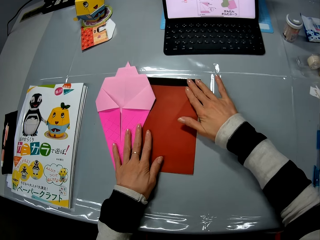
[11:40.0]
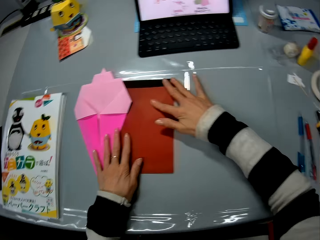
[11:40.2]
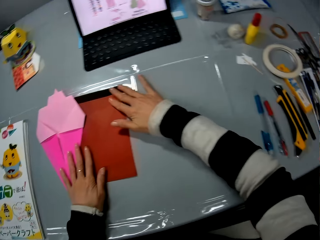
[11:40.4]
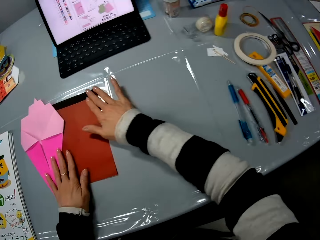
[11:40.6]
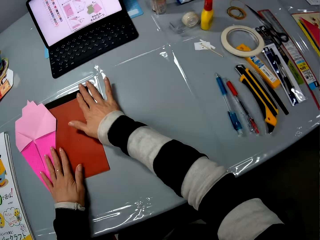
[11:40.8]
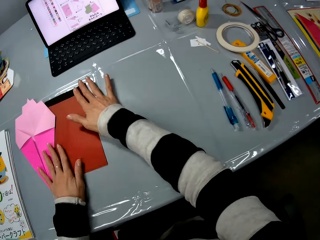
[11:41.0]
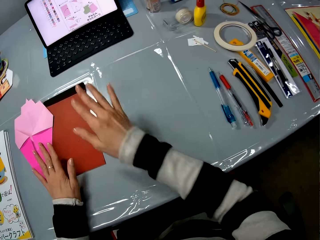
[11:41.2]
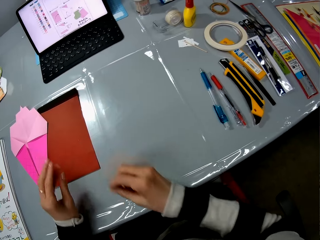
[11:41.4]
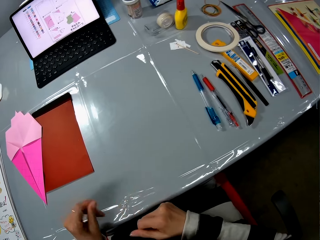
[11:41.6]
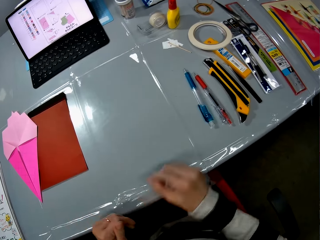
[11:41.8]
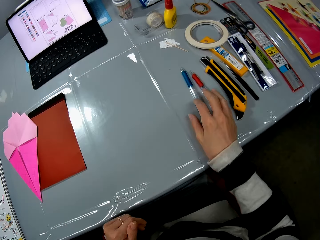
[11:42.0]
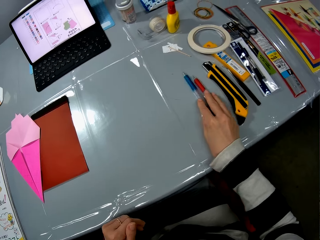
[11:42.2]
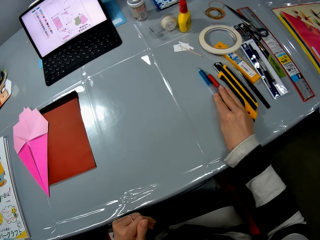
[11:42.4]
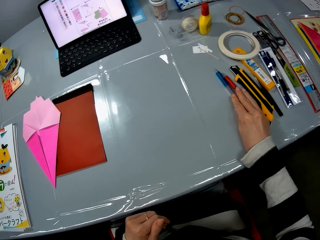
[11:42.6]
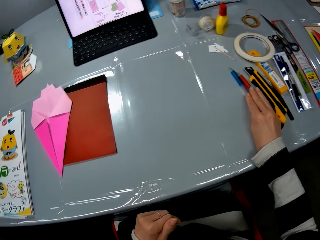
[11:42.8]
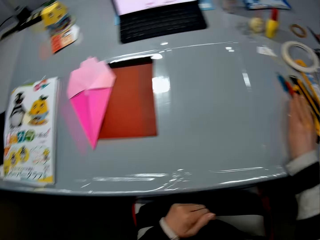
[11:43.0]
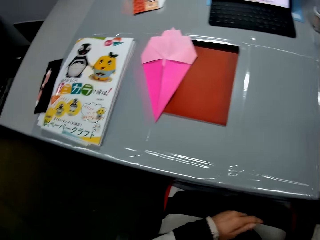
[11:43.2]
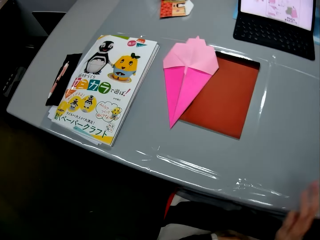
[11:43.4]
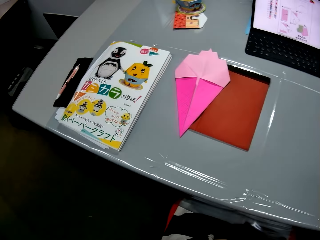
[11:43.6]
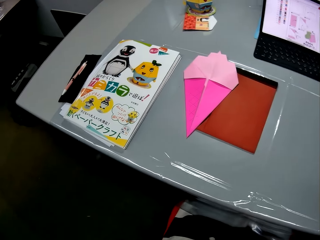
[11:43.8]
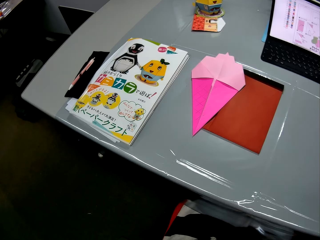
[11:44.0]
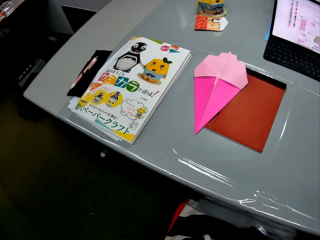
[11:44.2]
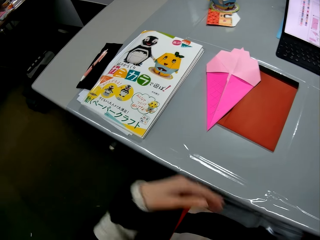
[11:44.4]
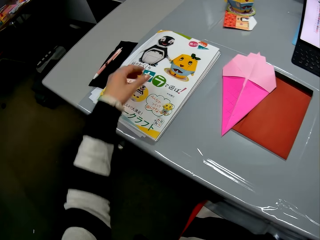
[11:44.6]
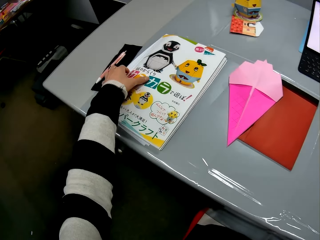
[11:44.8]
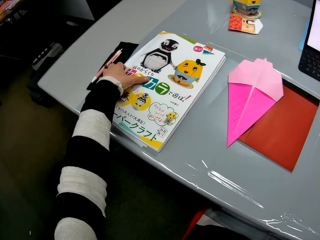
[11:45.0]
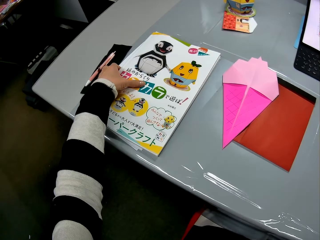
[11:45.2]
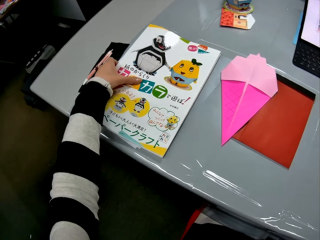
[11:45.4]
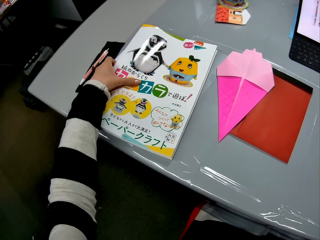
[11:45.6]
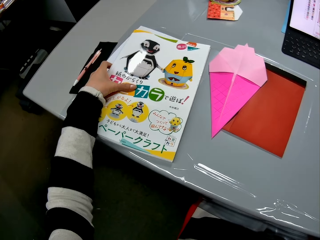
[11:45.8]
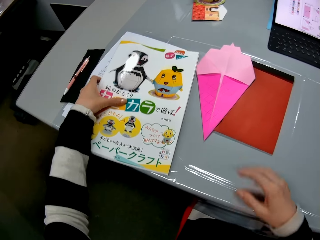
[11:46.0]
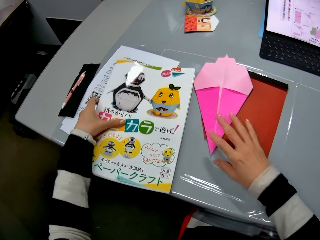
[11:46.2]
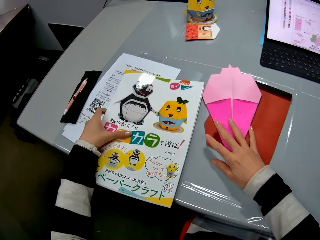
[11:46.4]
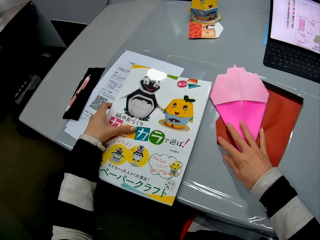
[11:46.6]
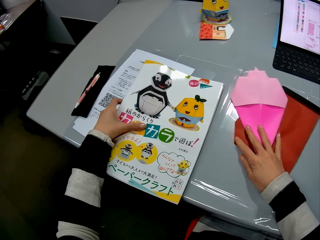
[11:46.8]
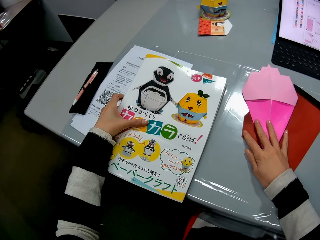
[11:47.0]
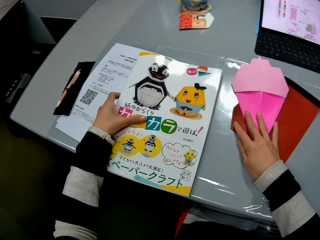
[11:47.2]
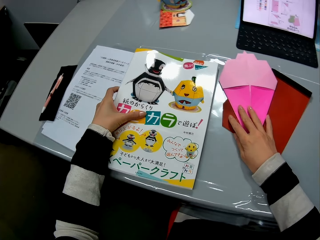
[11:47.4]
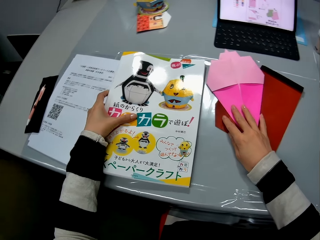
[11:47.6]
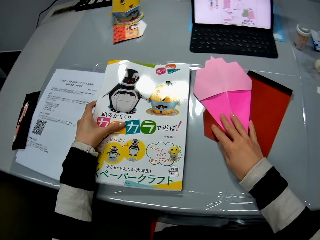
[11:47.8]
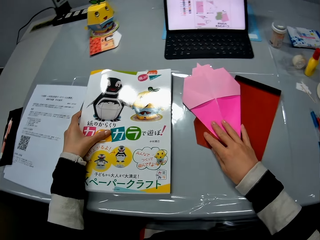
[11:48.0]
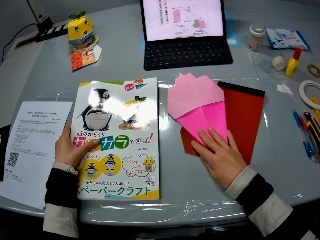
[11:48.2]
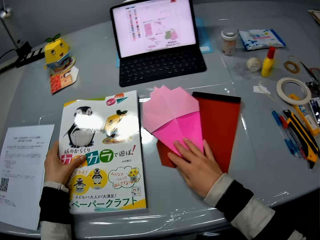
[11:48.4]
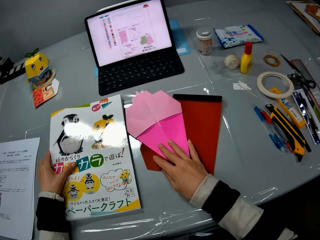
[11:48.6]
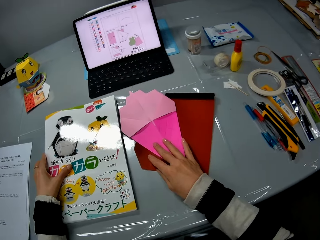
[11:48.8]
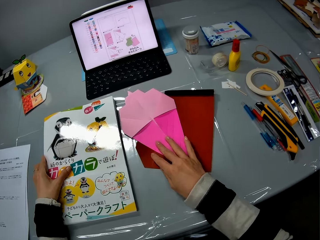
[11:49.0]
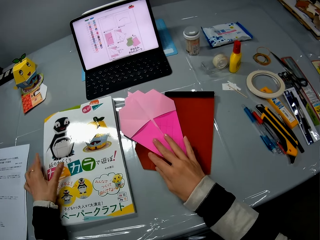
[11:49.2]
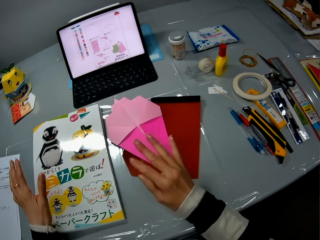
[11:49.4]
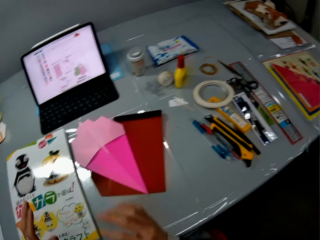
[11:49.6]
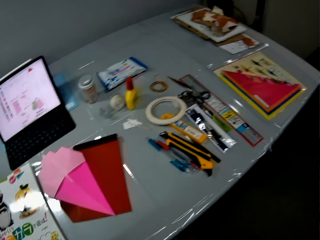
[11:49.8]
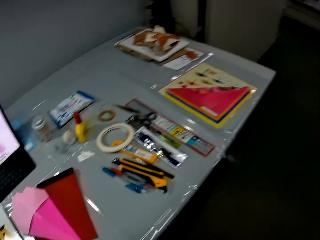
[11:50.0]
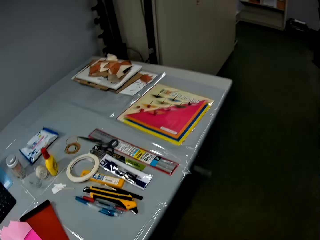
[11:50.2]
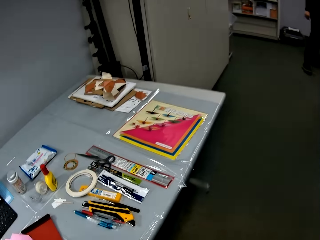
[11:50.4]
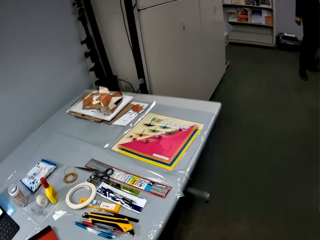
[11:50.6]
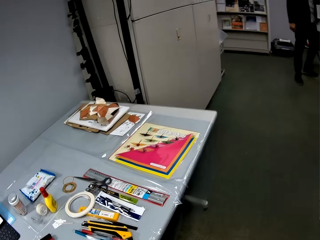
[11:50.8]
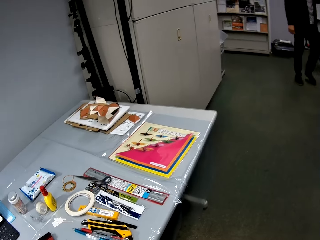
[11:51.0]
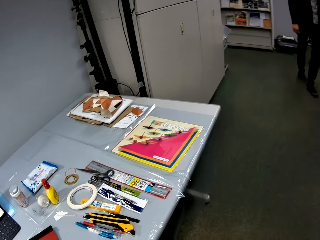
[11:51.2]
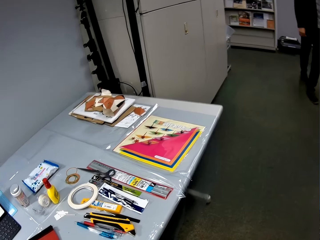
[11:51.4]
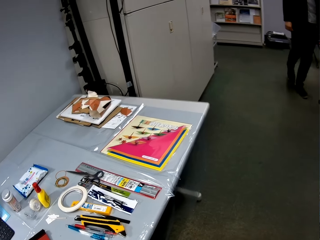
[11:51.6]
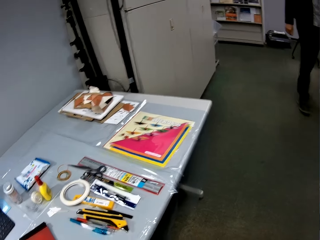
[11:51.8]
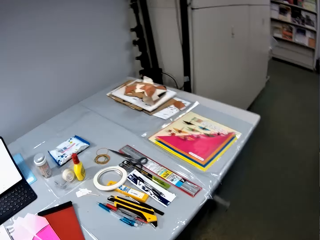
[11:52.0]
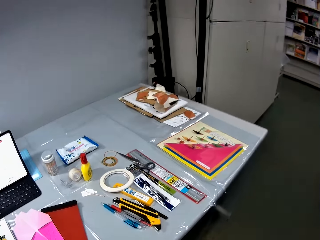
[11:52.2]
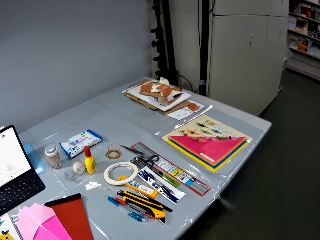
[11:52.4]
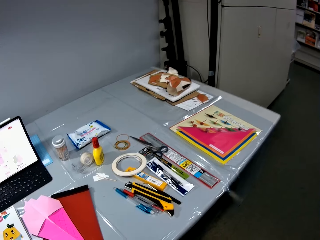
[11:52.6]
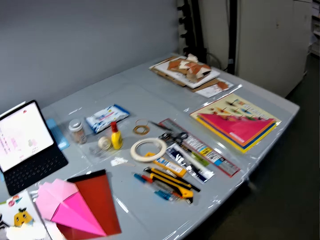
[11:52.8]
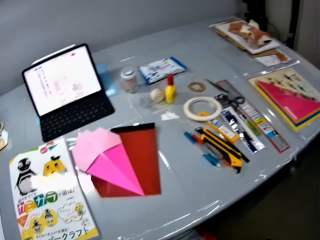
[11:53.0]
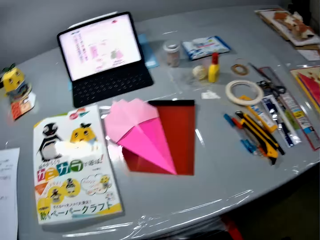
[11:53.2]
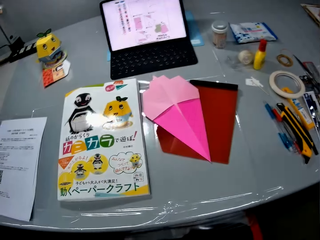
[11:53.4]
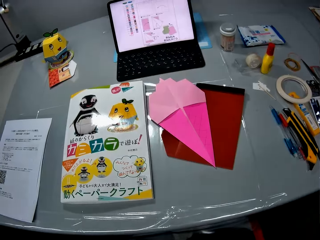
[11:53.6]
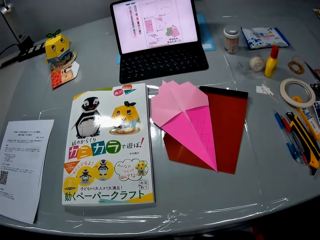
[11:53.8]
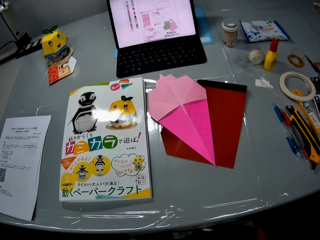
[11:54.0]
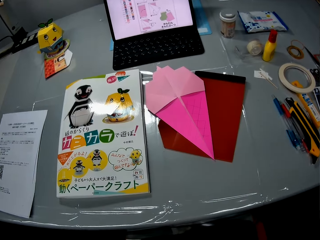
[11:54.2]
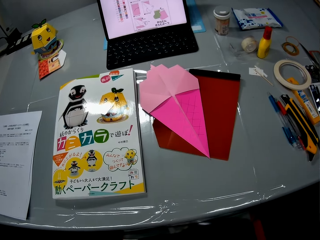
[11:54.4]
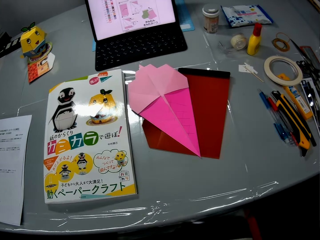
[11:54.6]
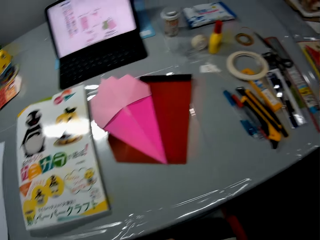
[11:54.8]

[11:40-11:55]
The camera wearer looks aside. She extends the tools aside. She adjusts two biros on the table with her right hand. She extends something. She shifts a book with her left hand from the table. She adjusts the folded papers sideways on the table with her right hand. She extends the crafting papers. She looks on the right side. She looks on the table.

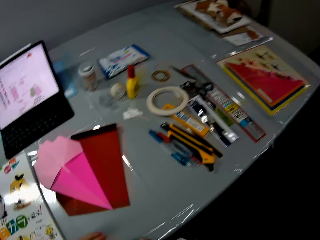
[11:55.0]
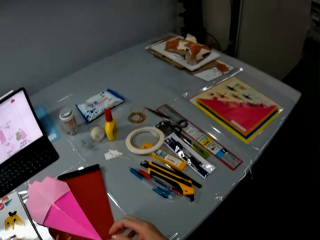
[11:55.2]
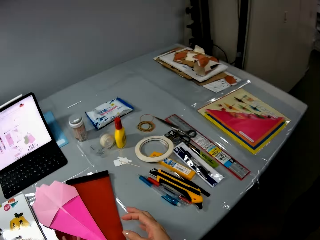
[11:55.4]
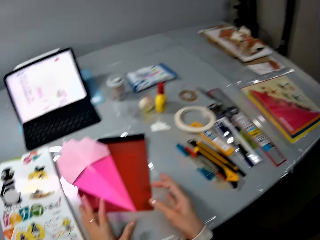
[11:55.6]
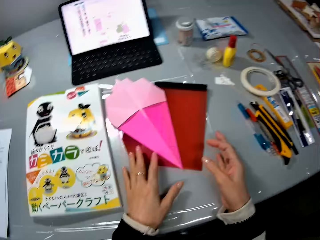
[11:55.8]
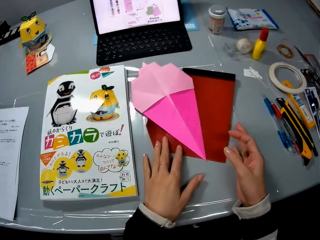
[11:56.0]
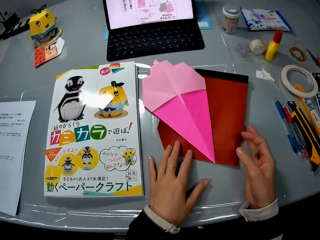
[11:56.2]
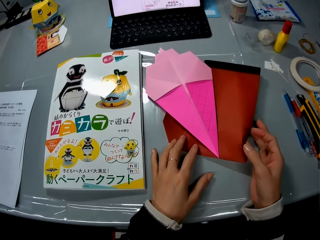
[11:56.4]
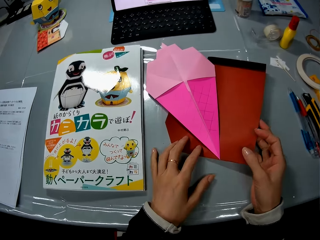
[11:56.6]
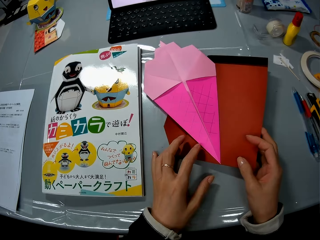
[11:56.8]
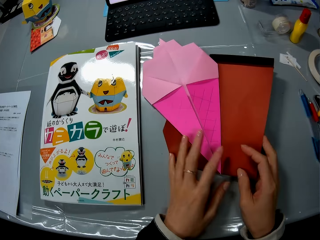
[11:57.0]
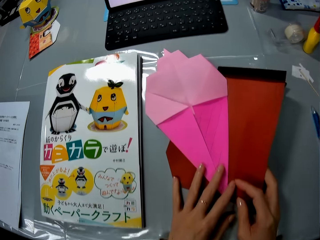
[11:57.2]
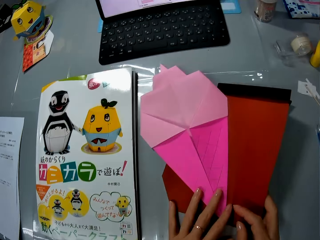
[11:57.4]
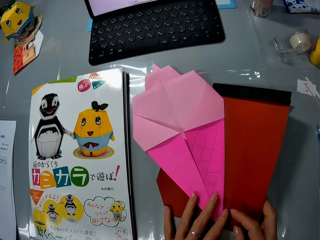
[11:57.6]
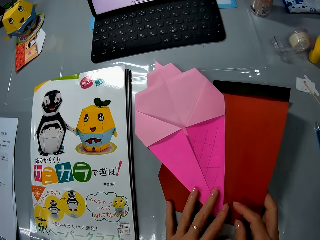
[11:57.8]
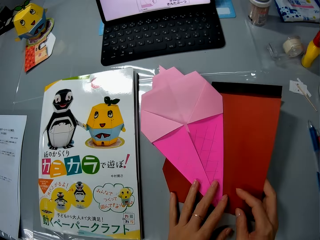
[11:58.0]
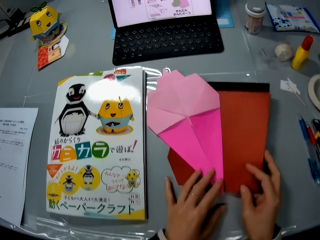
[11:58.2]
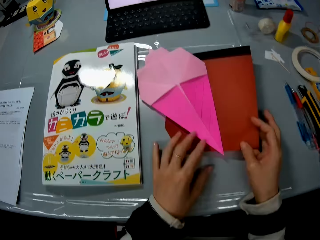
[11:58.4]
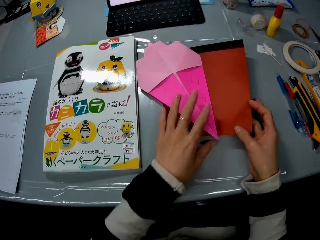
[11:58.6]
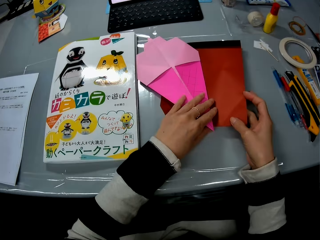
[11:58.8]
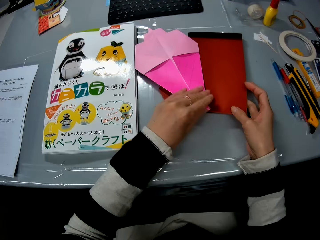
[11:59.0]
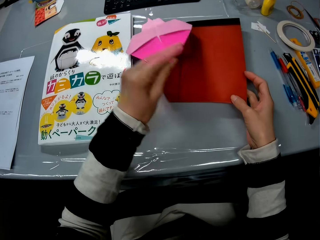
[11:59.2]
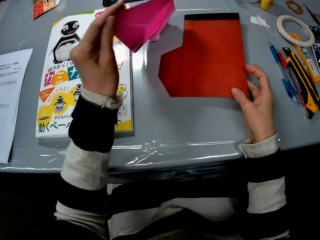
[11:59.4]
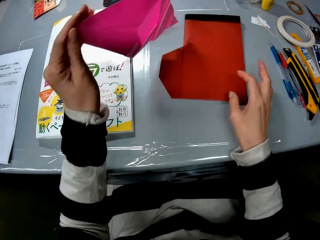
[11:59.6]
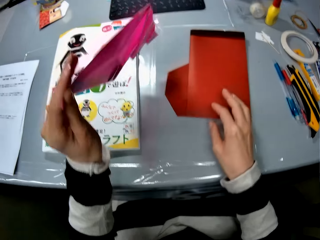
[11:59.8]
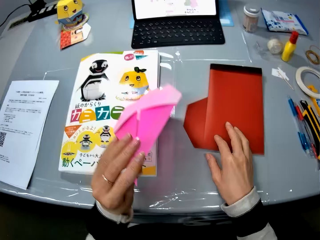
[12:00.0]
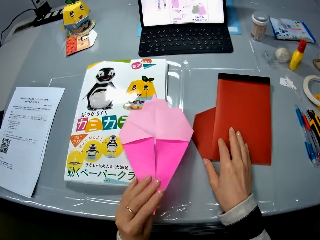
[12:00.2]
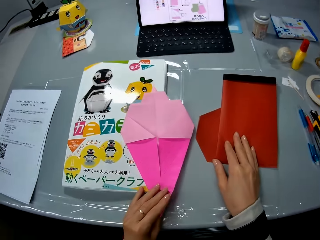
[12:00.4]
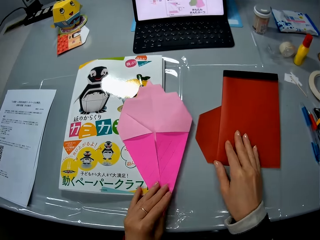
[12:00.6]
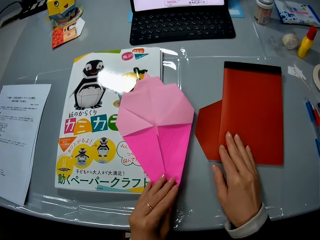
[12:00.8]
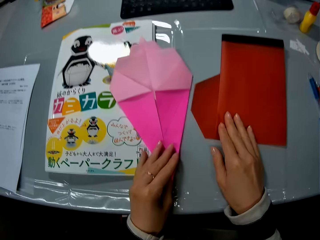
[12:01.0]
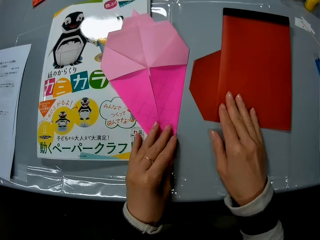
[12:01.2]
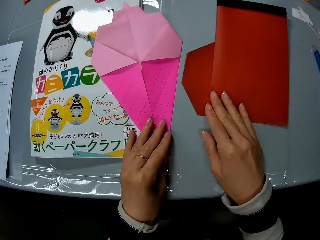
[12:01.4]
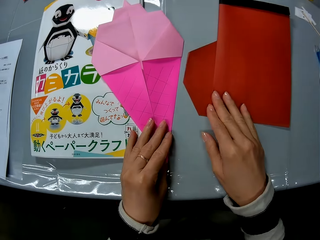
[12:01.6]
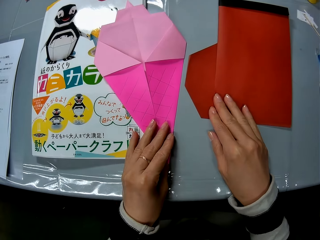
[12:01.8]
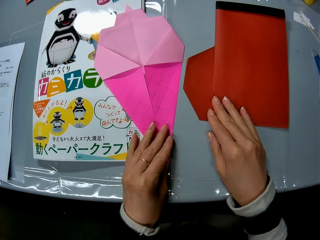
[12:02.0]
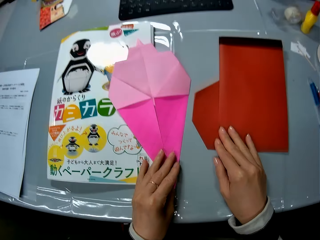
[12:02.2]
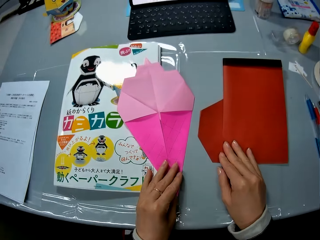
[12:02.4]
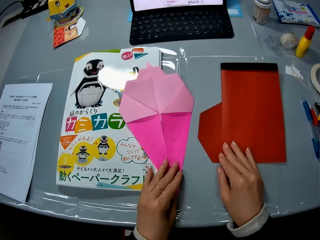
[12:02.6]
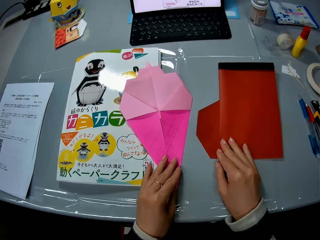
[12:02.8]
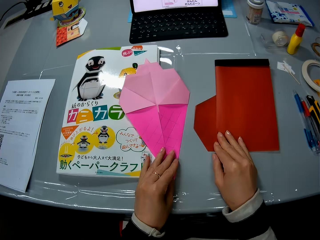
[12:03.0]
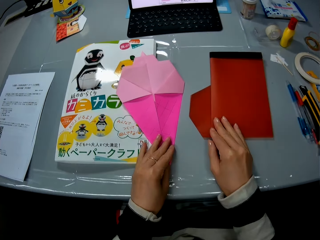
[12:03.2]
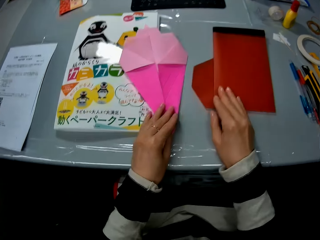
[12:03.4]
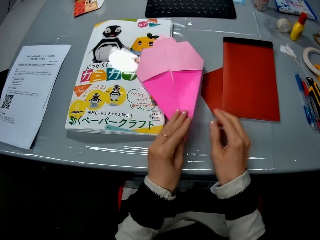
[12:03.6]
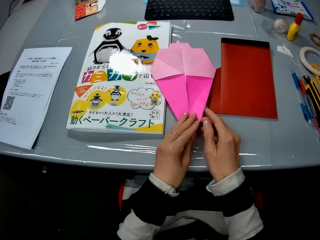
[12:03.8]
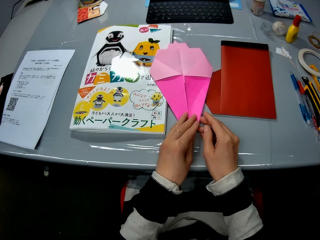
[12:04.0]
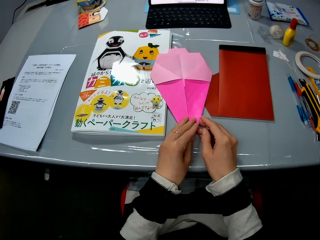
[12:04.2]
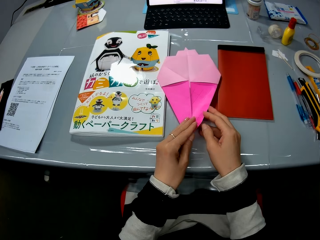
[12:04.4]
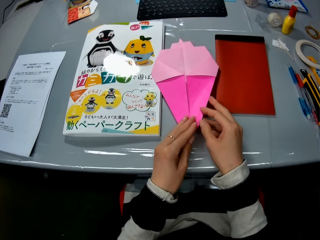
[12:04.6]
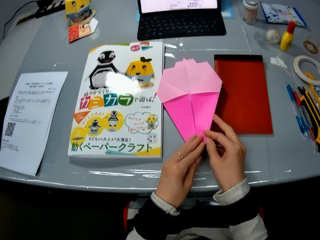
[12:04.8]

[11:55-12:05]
The camera wearer holds the crafting papers. They touch the first folded paper. They lift the pink folded paper. They drop the pink folded paper on the book. They hold the two crafting papers. They place both hands on both papers. They lift one of the crafting papers. They adjust the pink folded paper.
